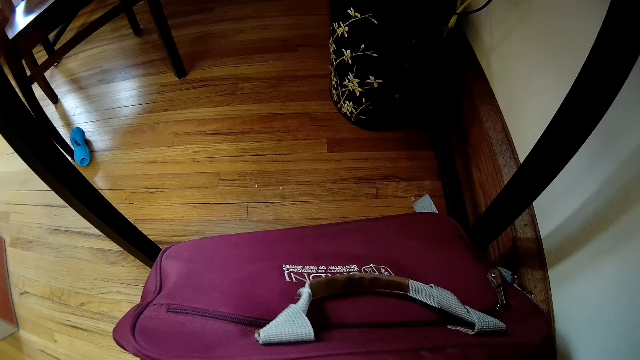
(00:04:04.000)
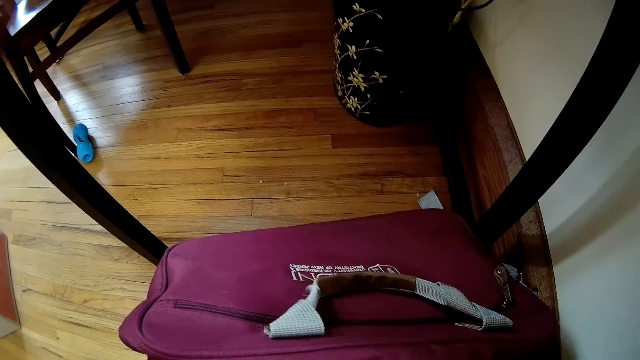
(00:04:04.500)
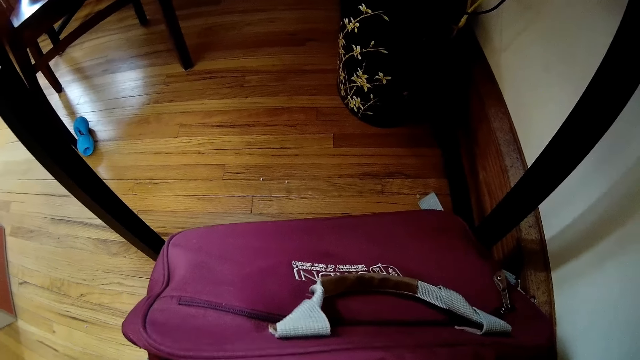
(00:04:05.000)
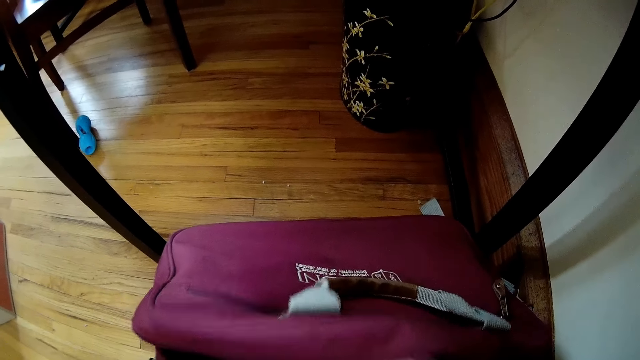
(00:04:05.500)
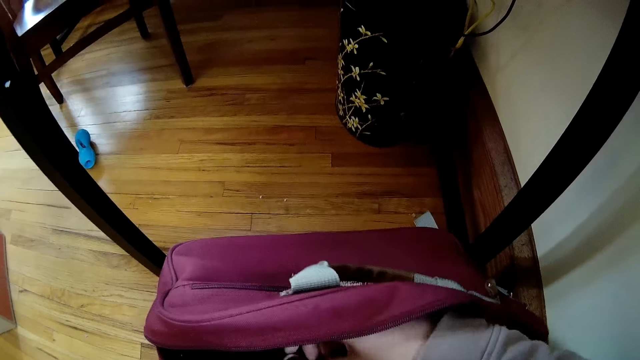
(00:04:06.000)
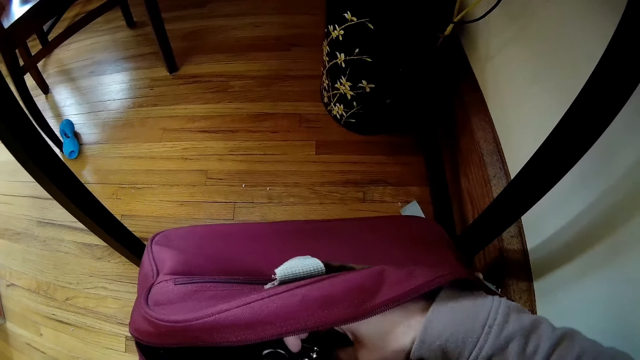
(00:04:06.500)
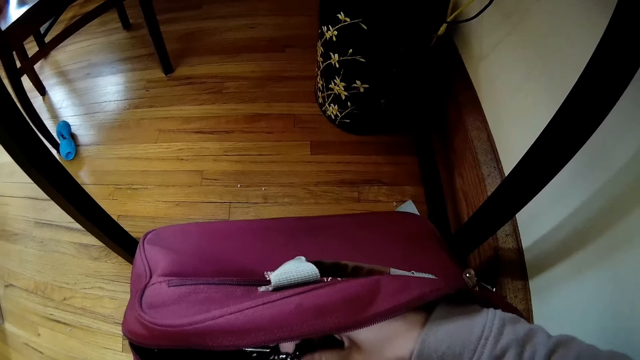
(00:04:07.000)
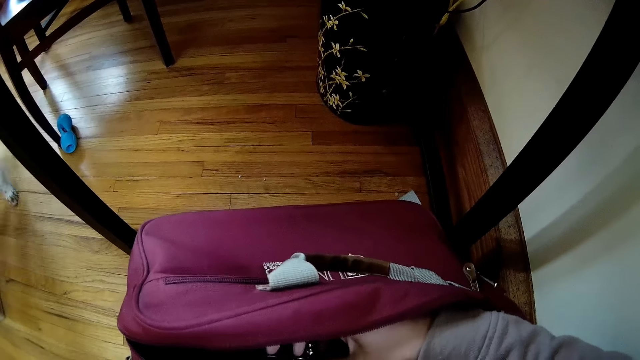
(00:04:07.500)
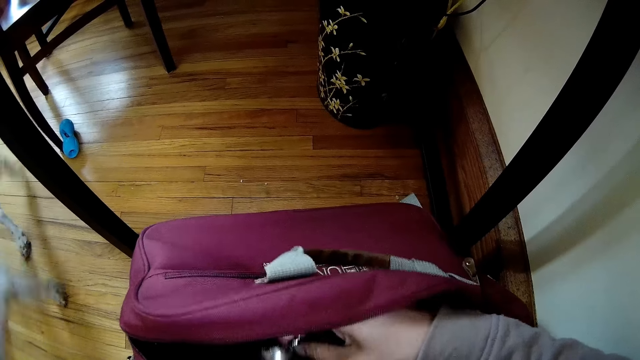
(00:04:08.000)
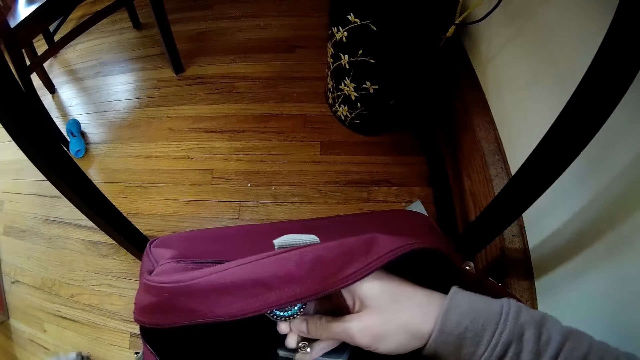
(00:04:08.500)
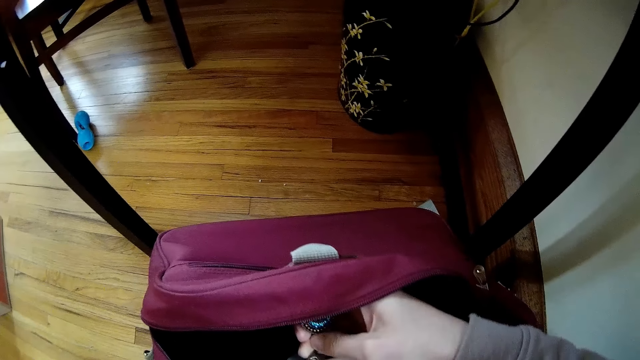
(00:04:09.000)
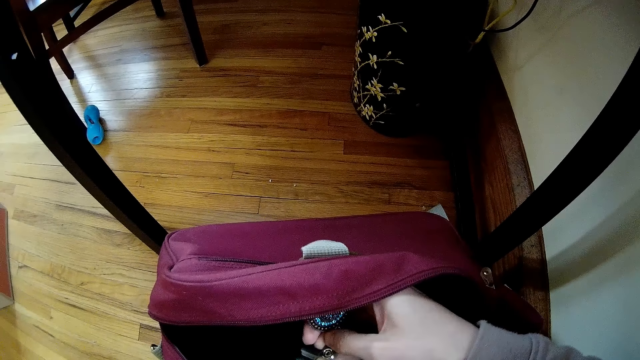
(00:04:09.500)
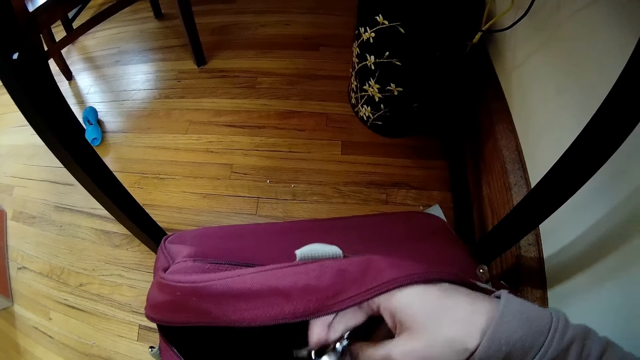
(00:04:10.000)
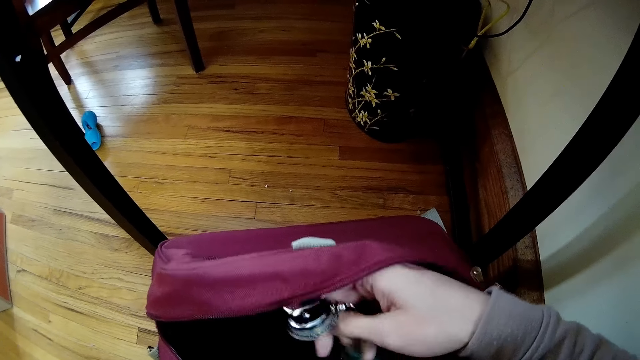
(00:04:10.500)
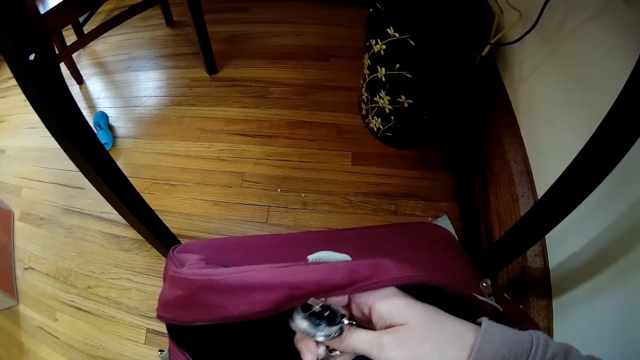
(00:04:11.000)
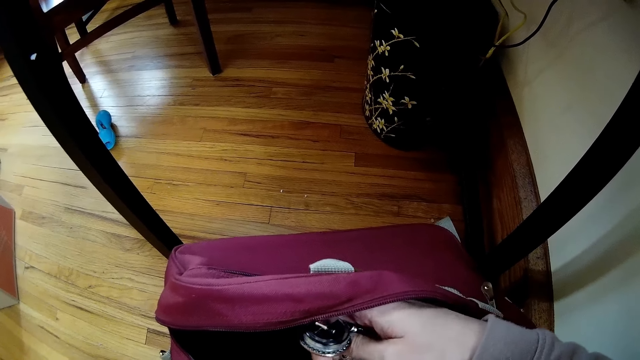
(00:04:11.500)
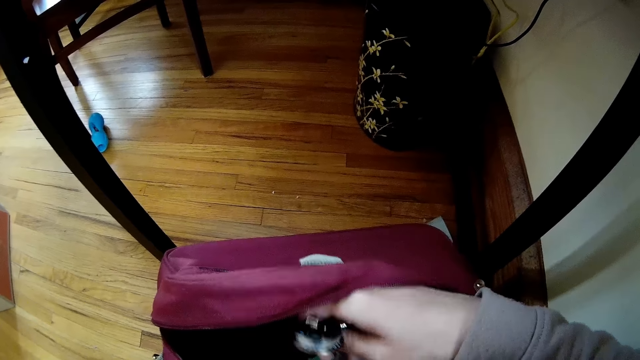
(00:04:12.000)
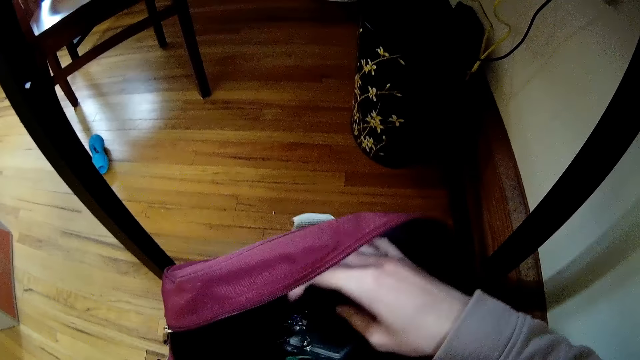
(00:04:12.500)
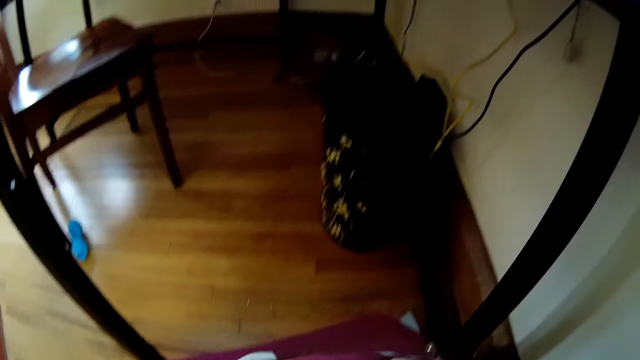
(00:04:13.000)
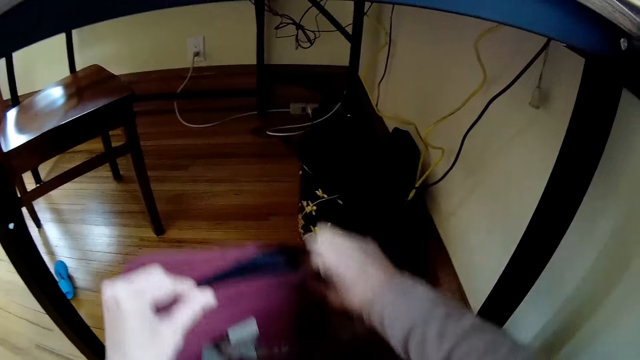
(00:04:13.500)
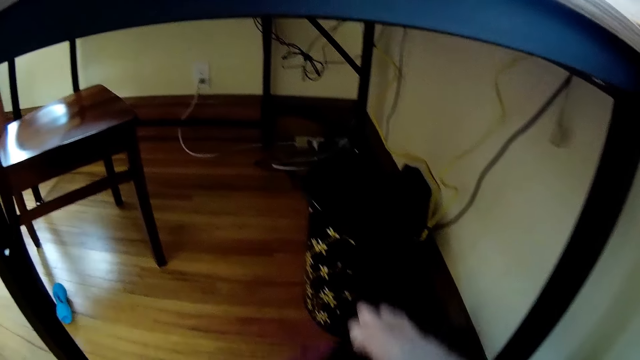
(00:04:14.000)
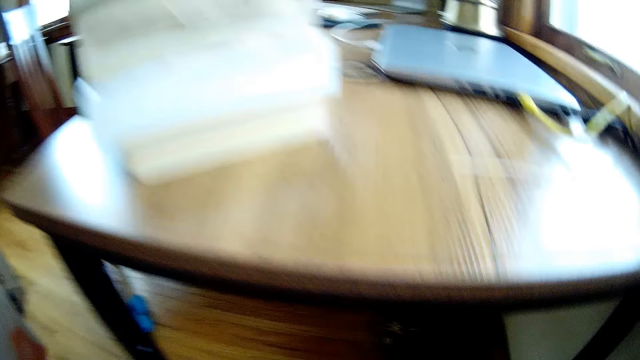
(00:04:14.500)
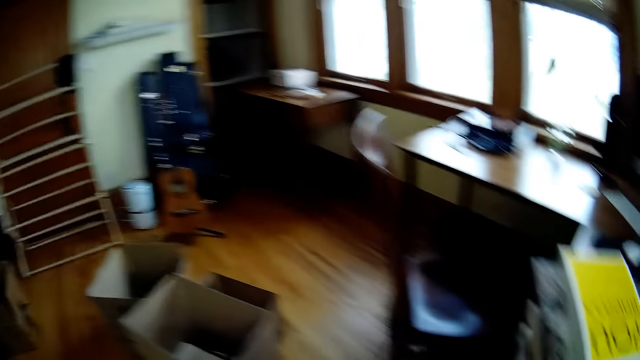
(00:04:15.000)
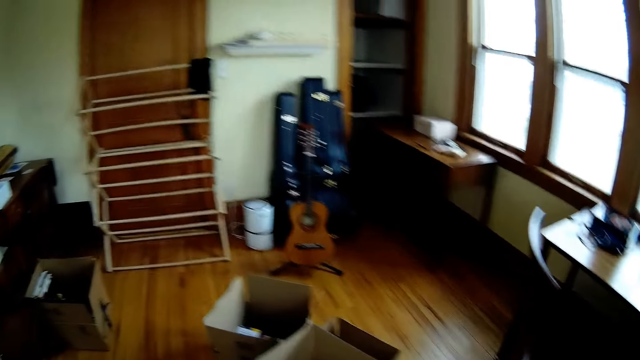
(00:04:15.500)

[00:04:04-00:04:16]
The camera wearer holds the tag. He drops the card into the bag with his right hand. He drops the bag on the floor with both hands.

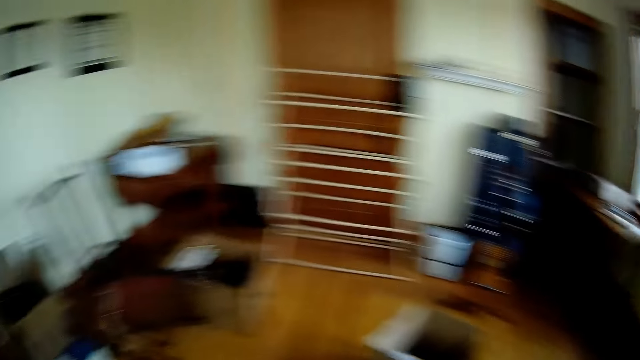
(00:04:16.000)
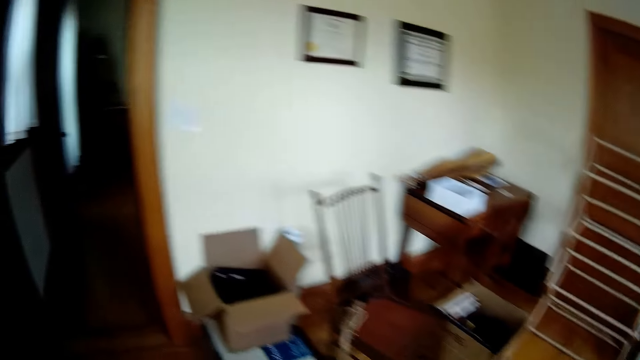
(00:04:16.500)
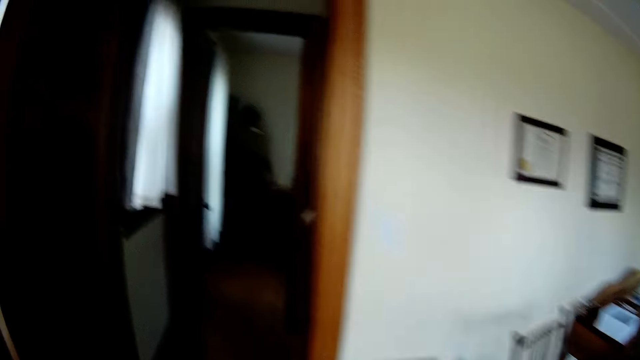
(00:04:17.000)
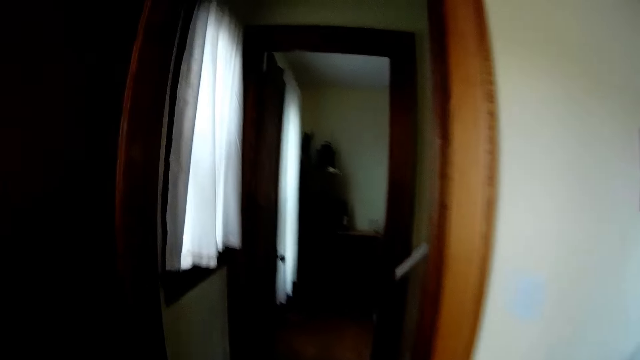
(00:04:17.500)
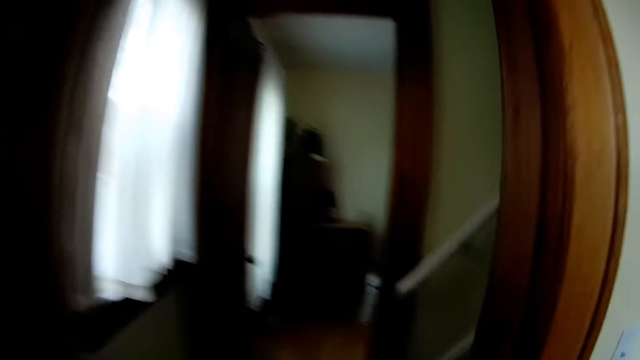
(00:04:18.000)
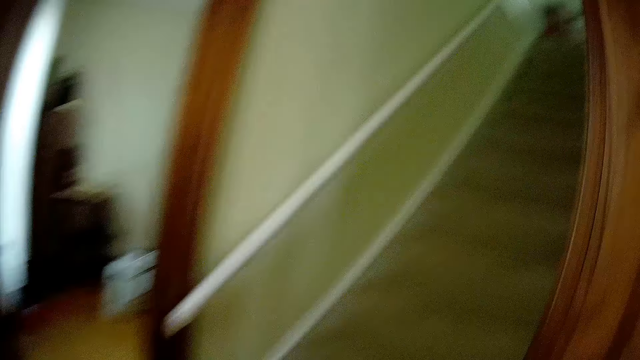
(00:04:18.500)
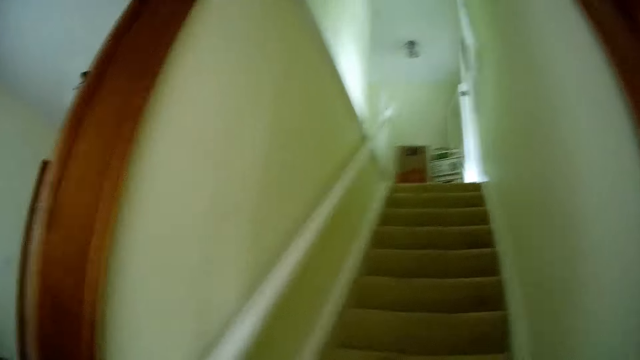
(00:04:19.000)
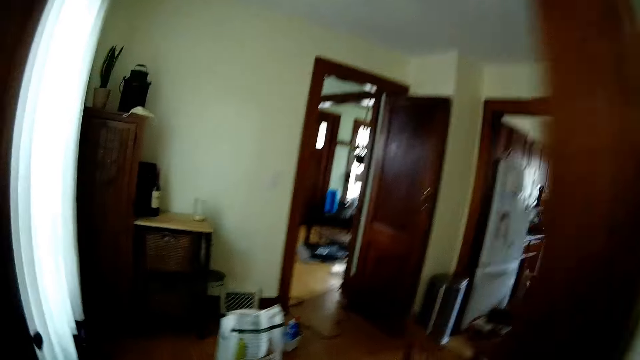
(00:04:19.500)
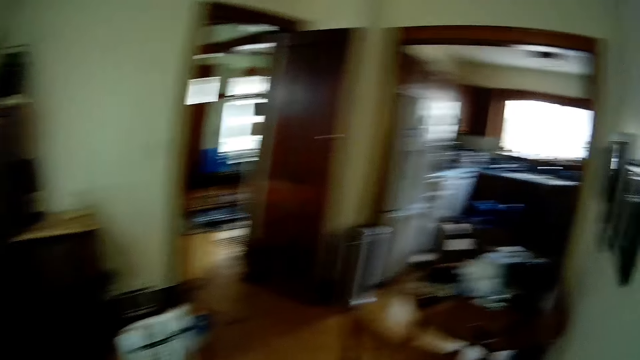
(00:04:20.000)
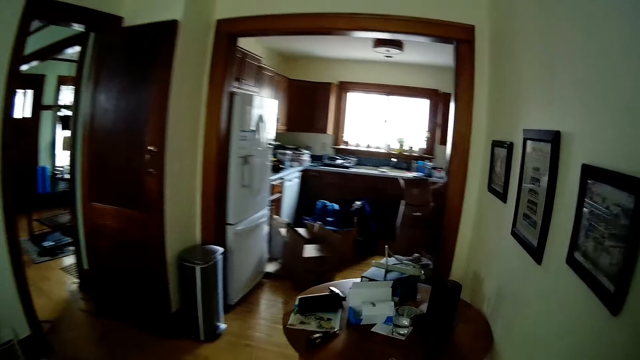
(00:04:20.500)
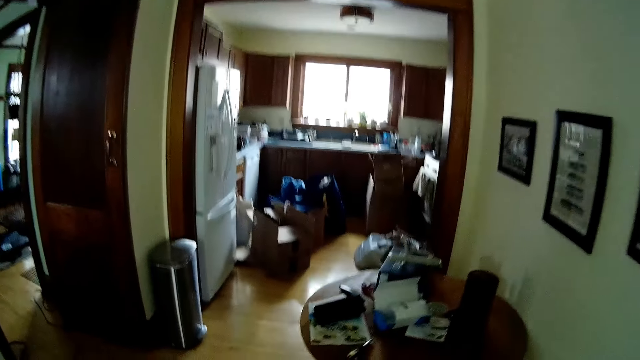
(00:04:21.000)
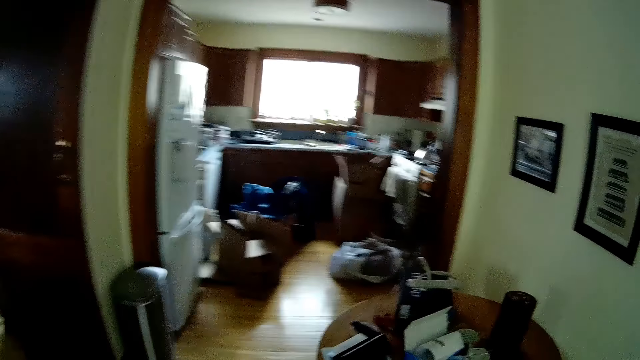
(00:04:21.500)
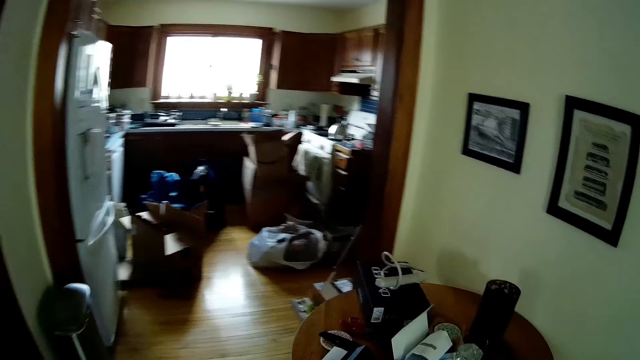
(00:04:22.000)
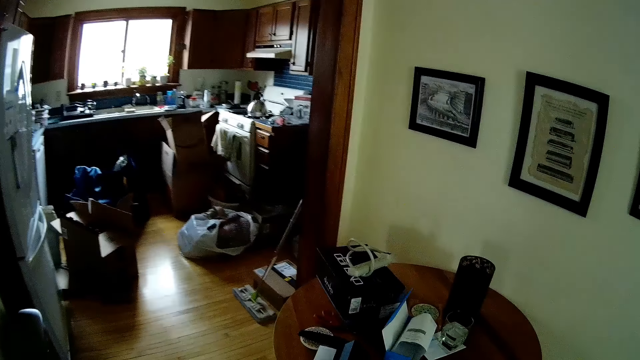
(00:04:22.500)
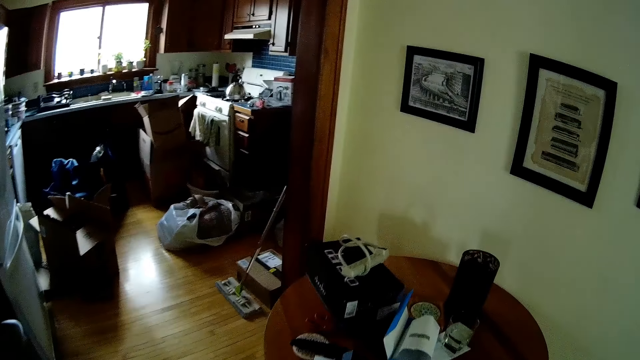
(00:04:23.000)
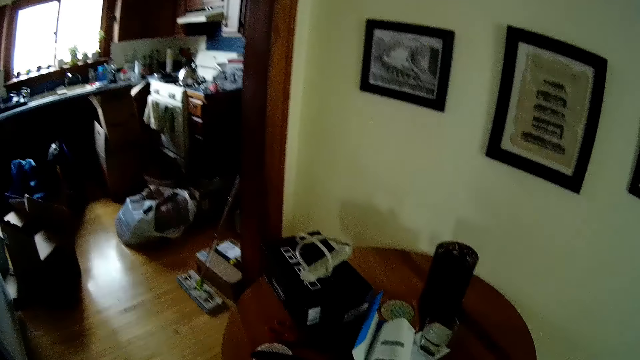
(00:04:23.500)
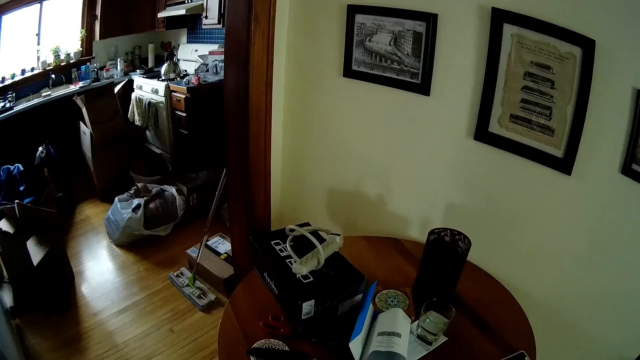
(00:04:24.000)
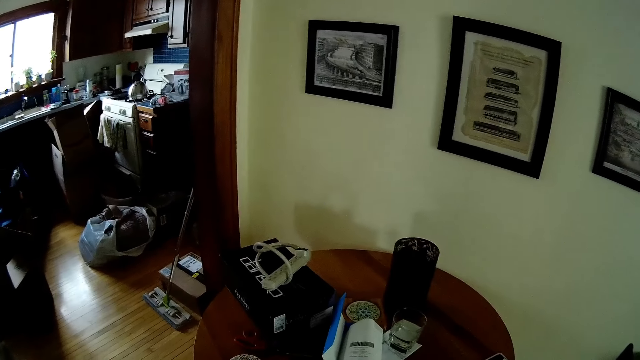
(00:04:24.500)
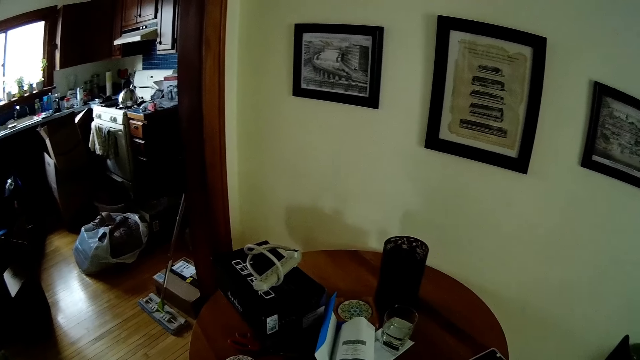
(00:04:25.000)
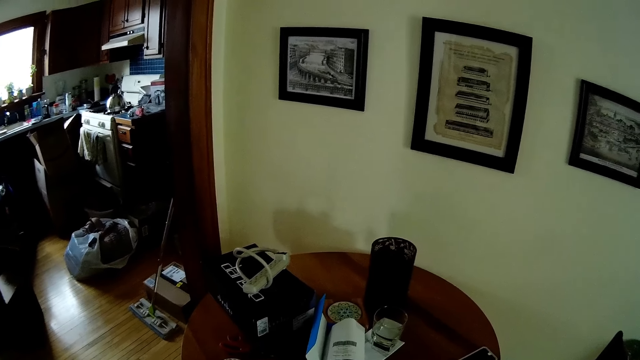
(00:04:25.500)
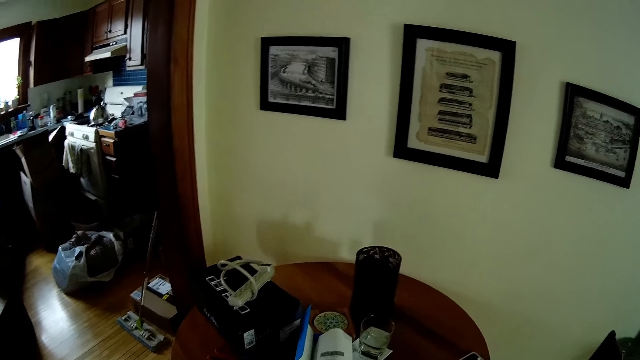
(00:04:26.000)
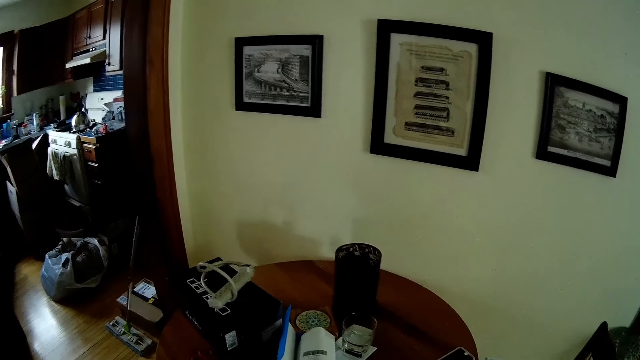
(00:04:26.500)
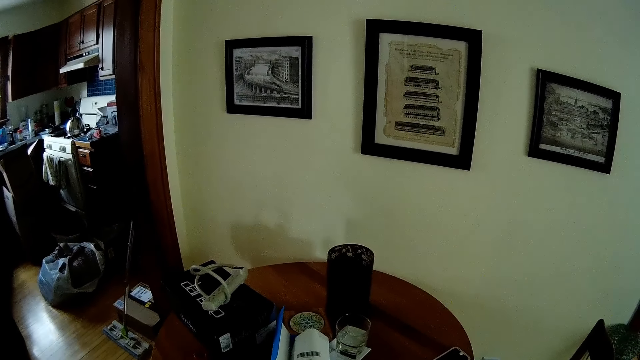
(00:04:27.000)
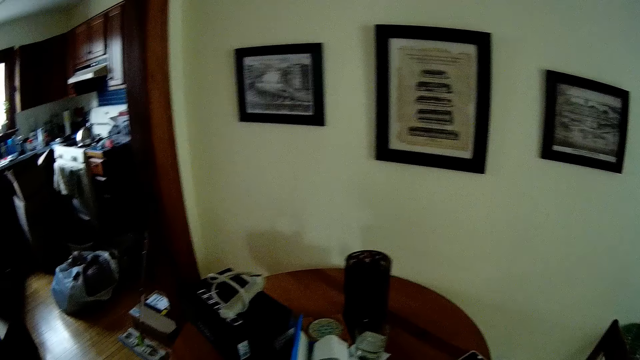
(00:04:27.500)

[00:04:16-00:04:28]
The camera wearer walks to the table. They walk around the house.
